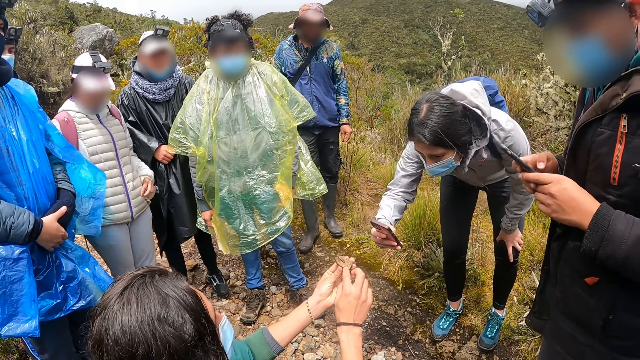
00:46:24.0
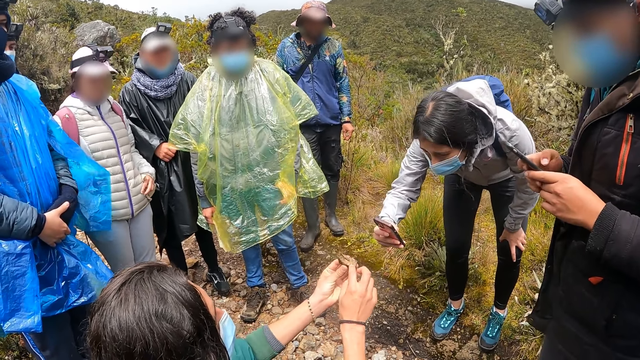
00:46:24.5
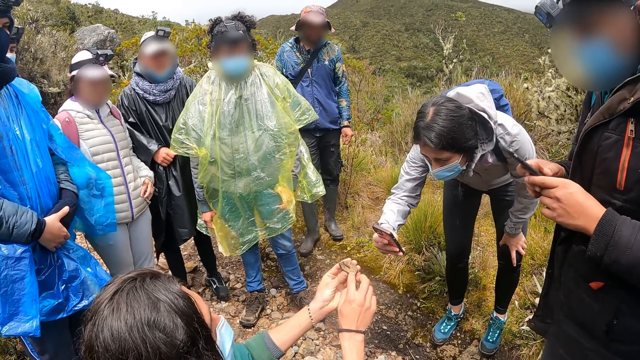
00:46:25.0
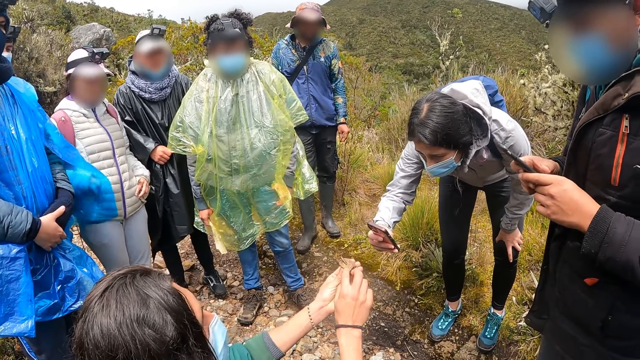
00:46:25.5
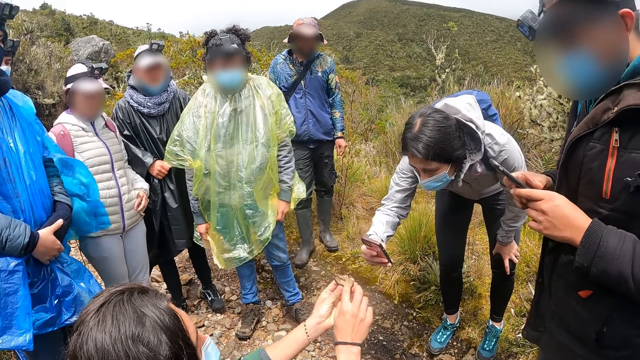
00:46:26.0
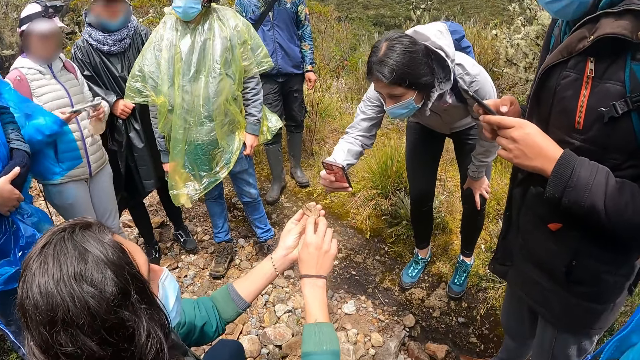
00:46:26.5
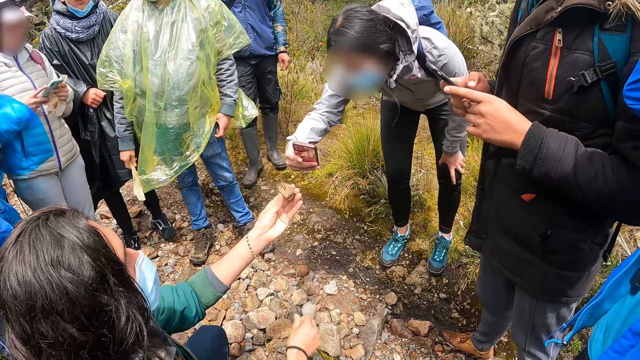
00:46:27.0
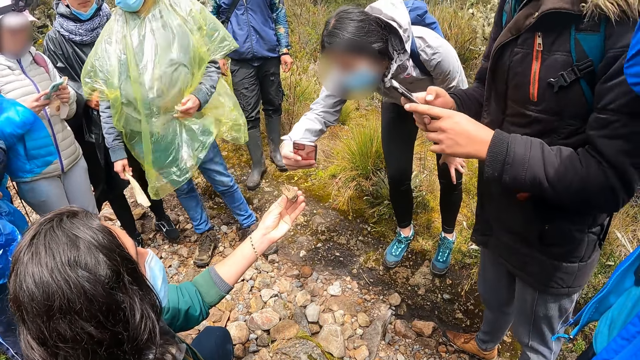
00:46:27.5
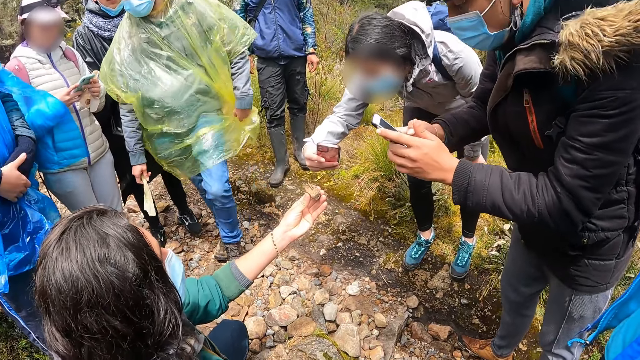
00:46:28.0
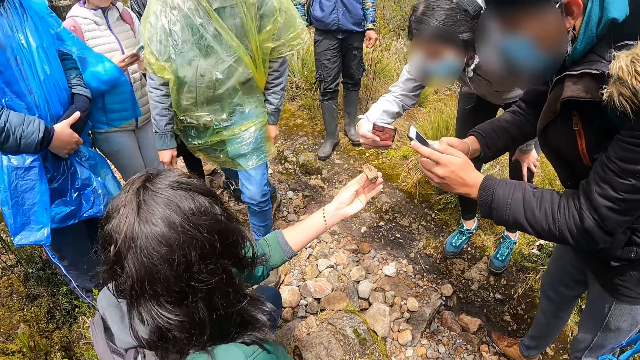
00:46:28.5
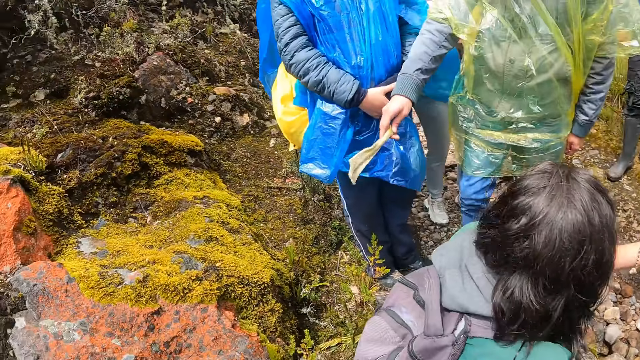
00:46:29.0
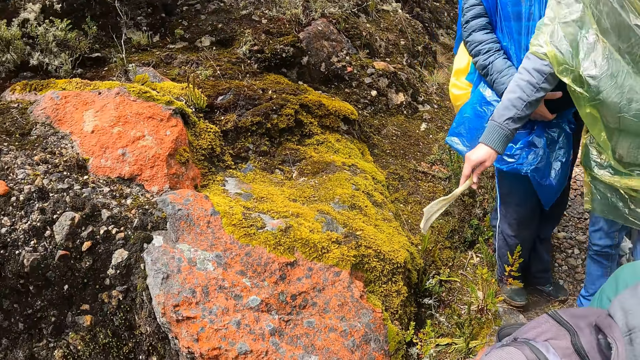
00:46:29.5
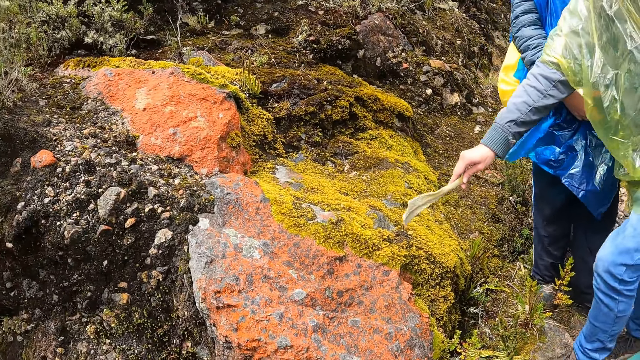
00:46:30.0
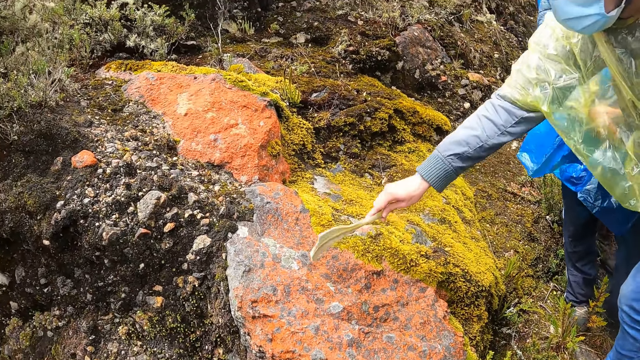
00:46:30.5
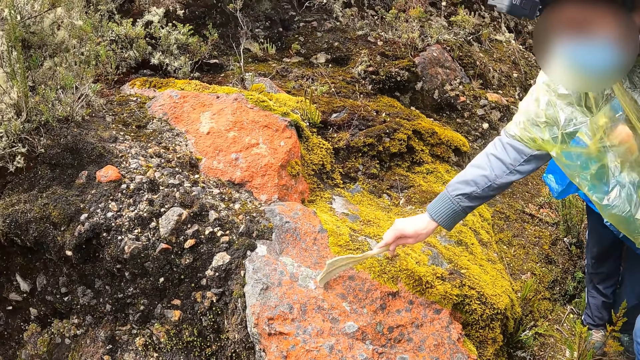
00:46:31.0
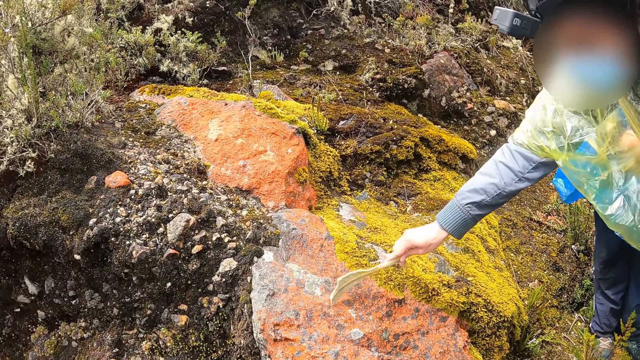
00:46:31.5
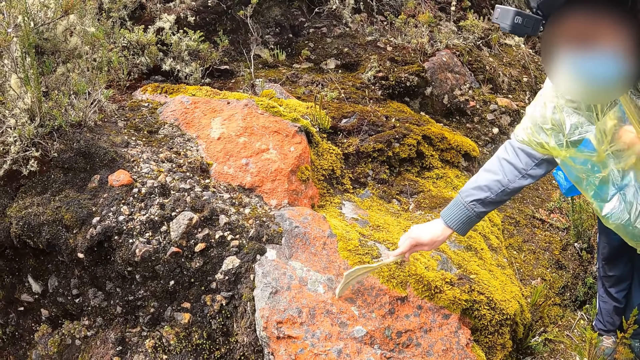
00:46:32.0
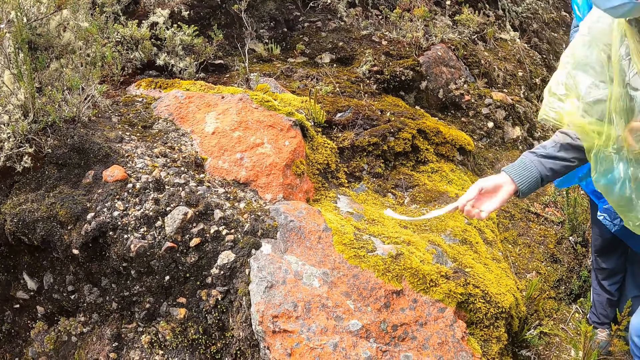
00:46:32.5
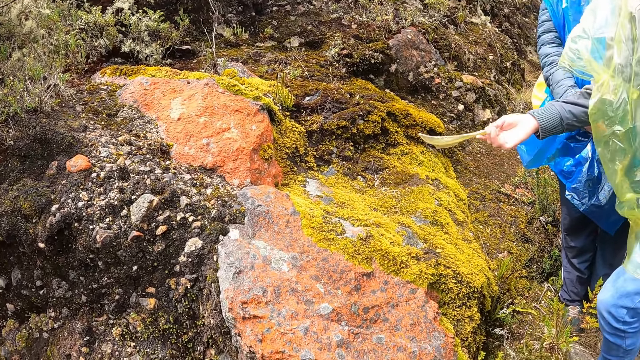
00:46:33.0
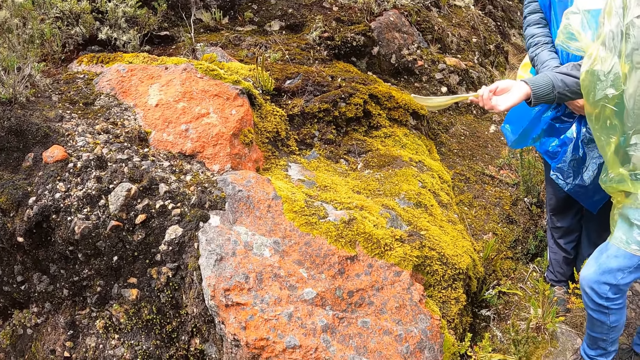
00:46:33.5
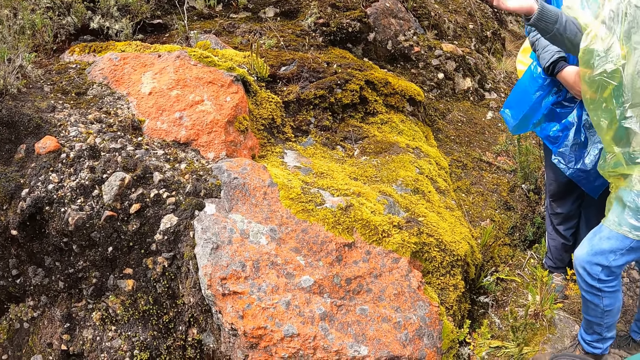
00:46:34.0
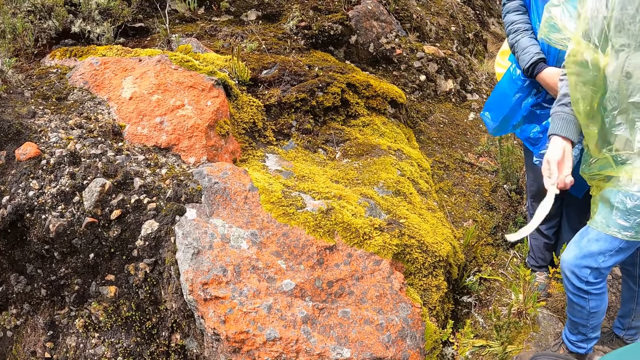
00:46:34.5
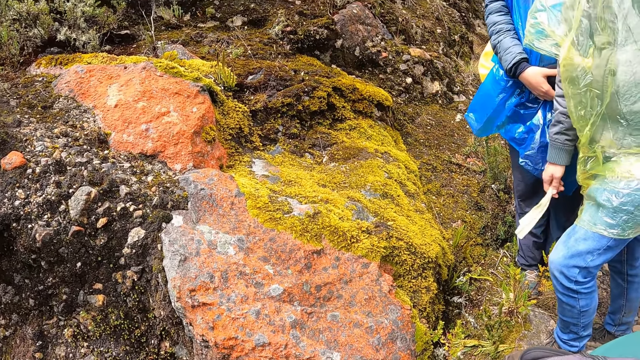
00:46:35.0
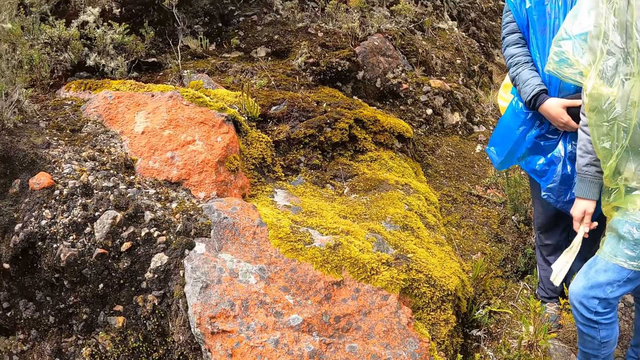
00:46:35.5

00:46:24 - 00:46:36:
A woman takes out a phone from the jacket with her right hand. A man touches a rock with a feather in his right hand.

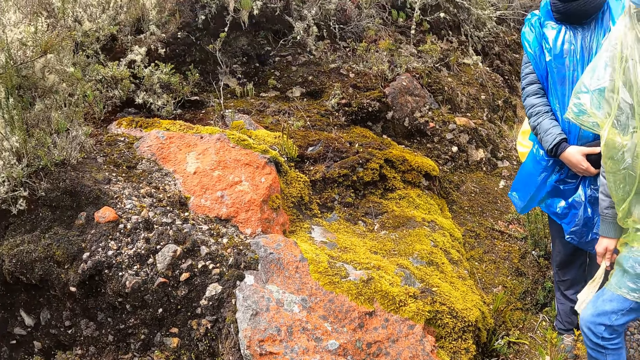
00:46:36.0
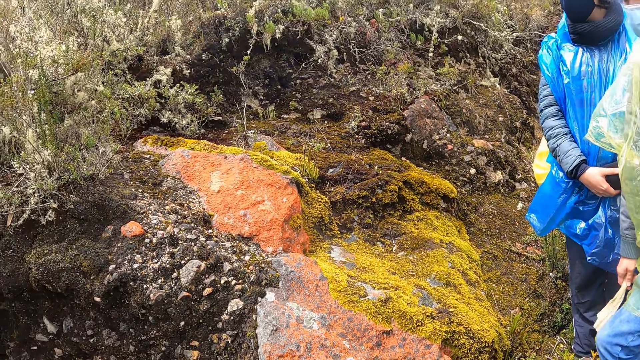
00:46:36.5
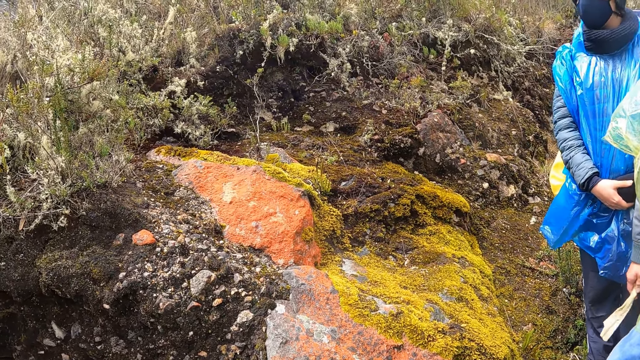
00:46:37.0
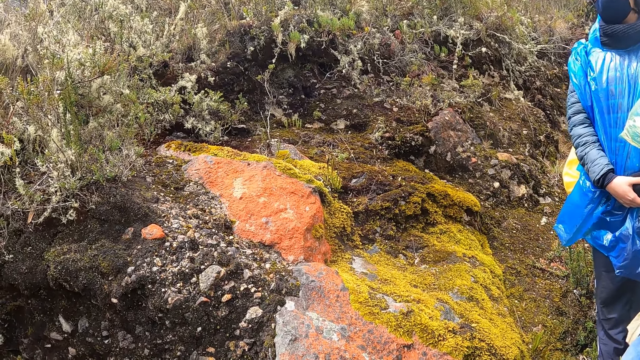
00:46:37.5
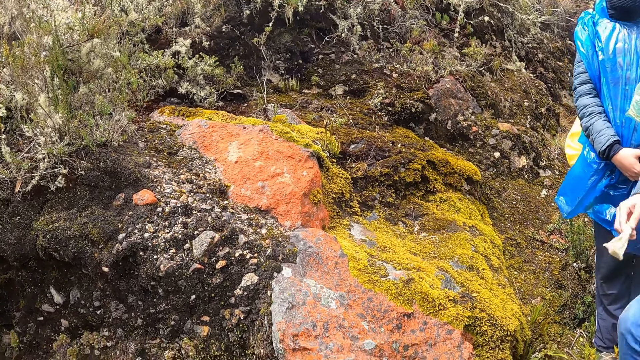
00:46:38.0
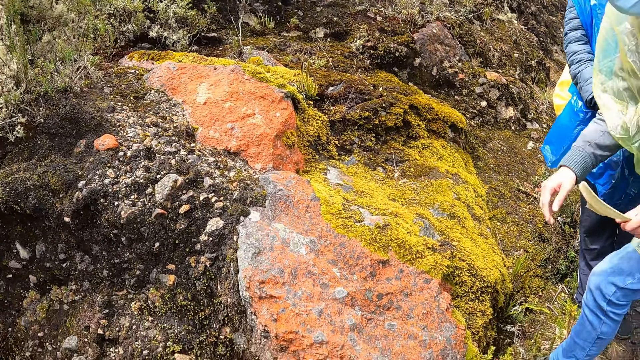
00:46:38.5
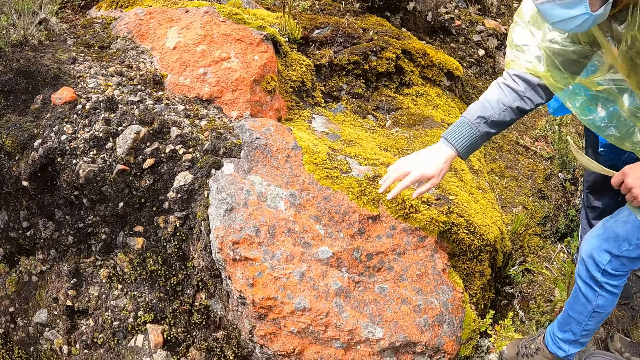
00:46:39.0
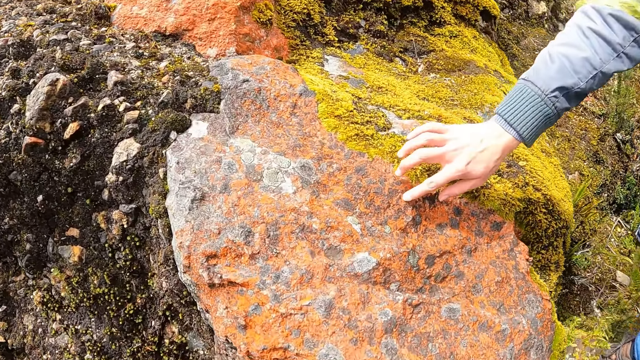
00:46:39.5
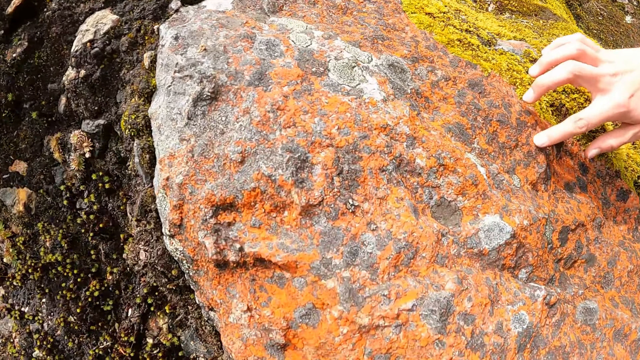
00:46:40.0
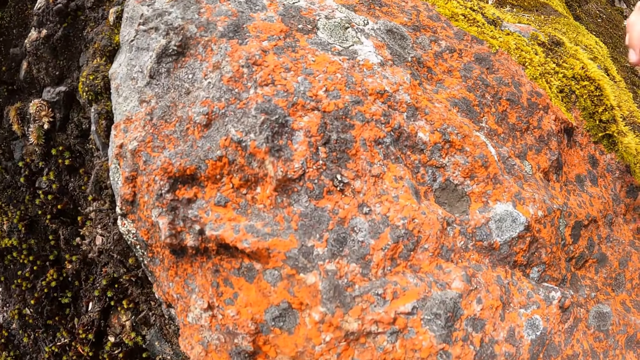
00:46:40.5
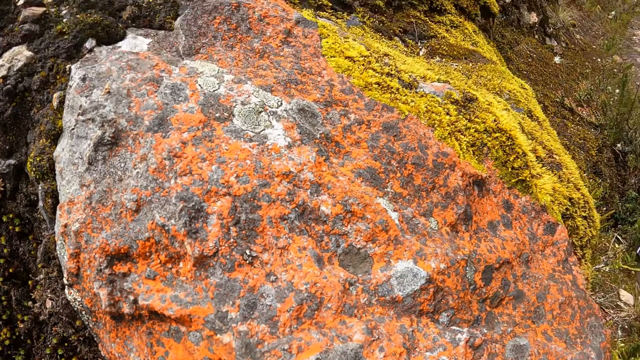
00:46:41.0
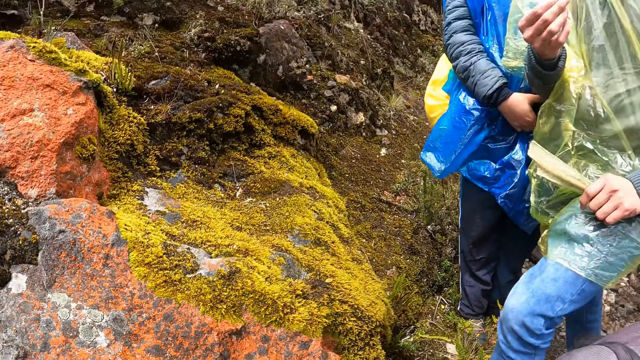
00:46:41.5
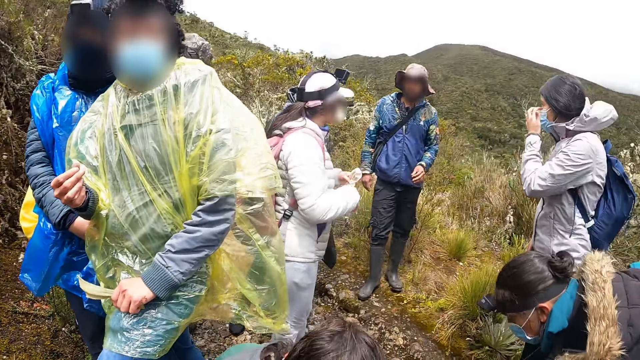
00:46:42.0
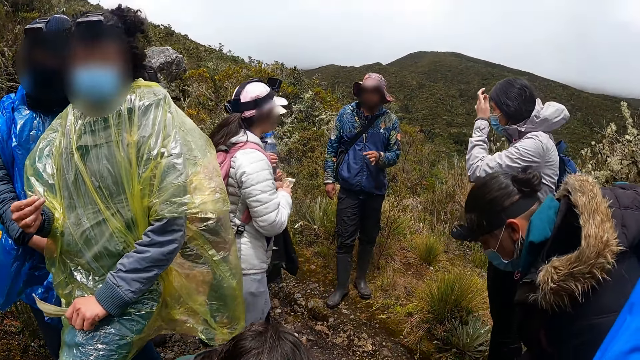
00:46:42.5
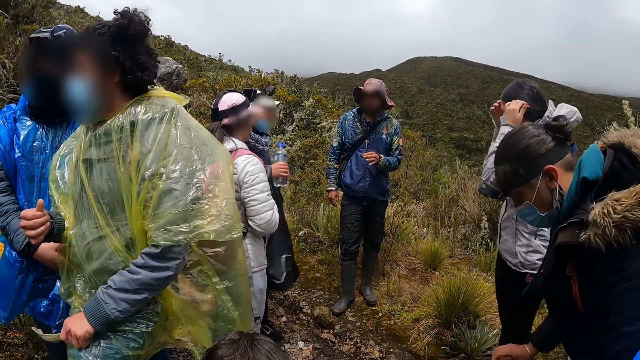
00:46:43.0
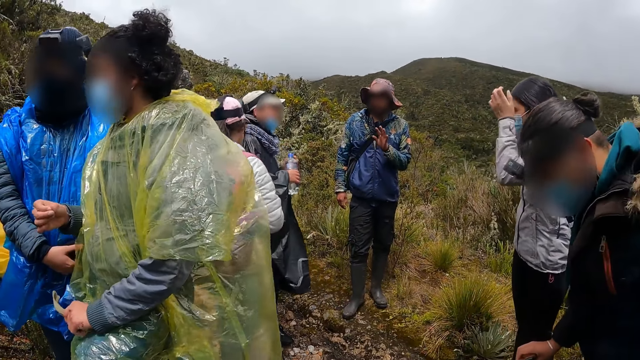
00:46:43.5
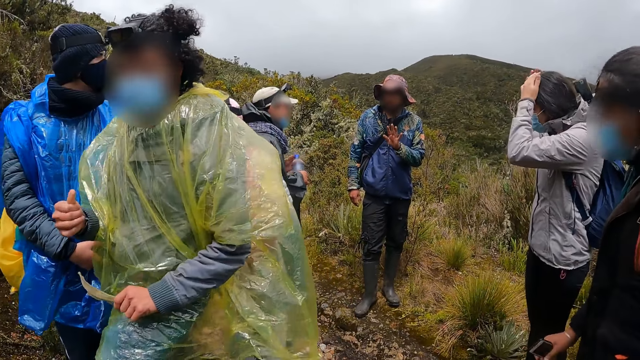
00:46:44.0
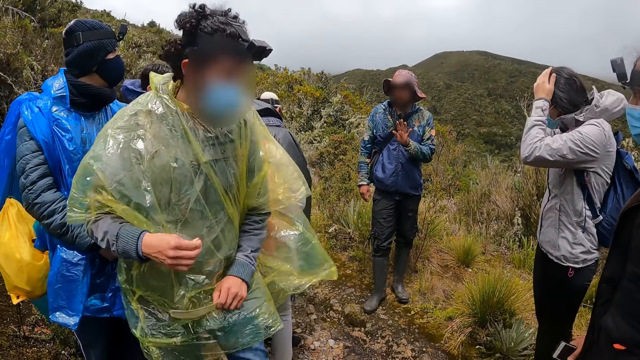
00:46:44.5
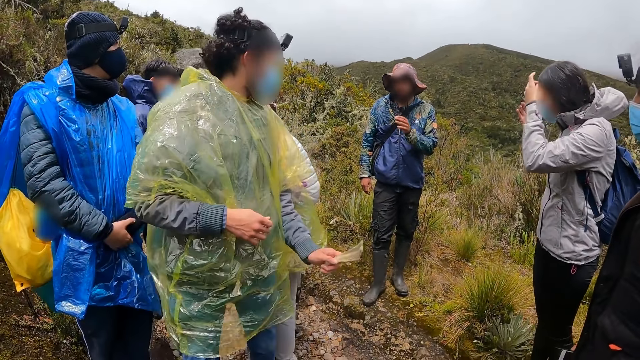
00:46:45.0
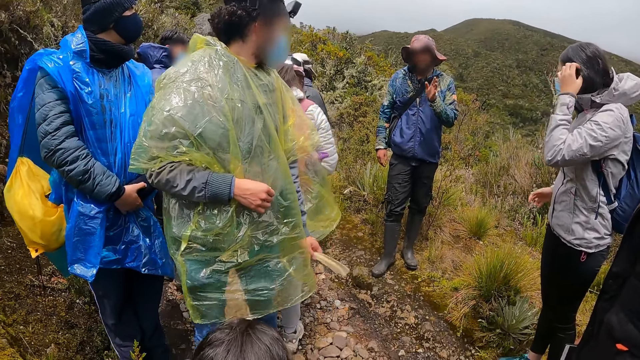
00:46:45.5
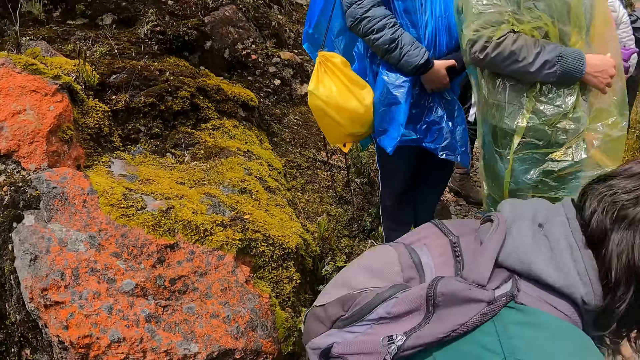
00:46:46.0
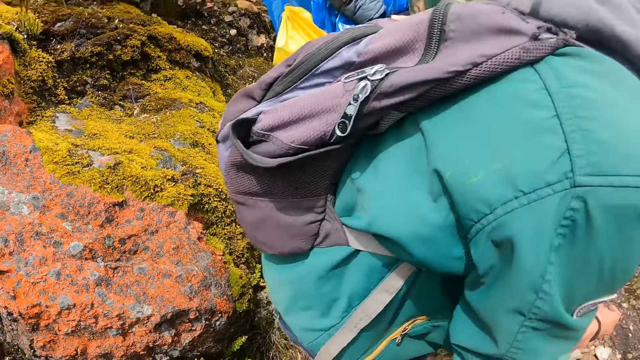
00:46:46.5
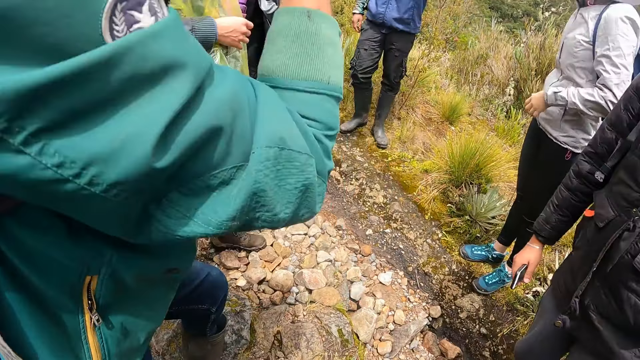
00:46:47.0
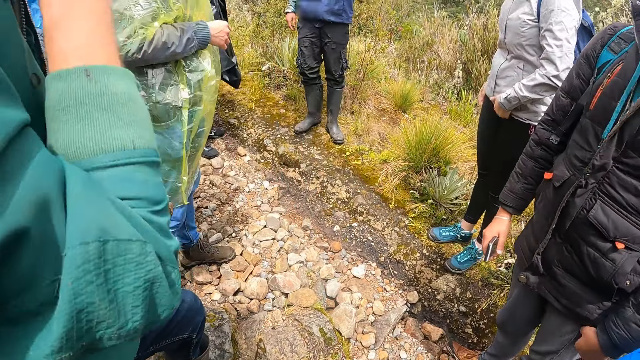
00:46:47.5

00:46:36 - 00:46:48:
The man touches the rock with his right hand. The woman touches her hair with both hands.
